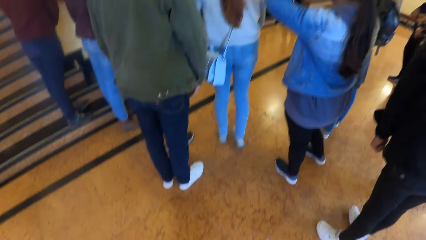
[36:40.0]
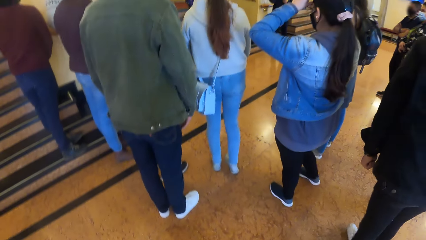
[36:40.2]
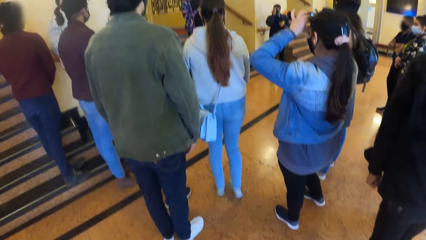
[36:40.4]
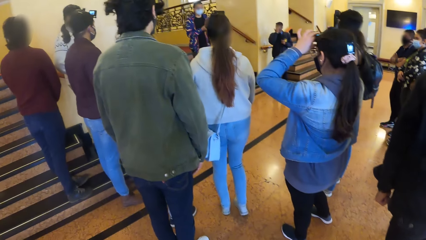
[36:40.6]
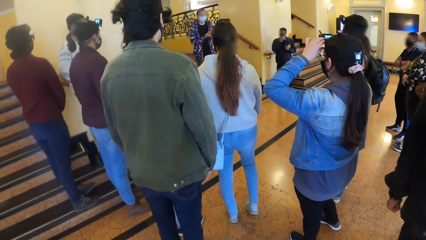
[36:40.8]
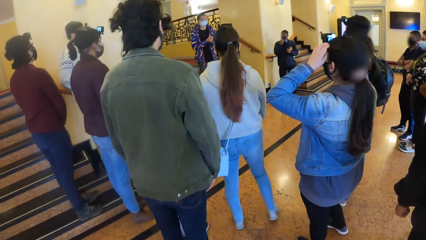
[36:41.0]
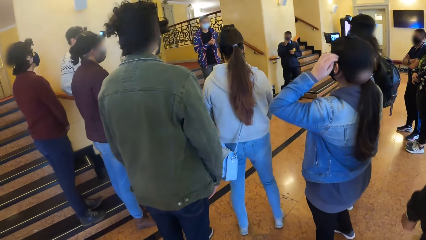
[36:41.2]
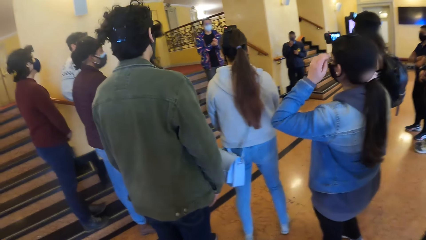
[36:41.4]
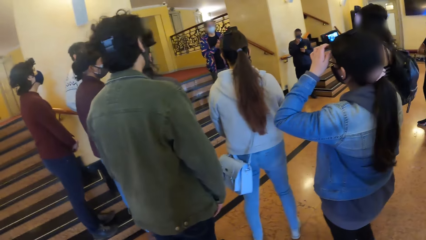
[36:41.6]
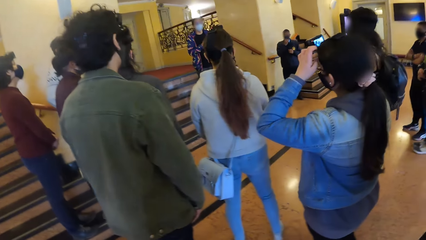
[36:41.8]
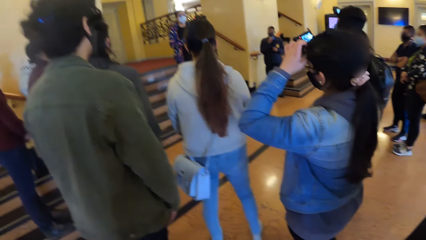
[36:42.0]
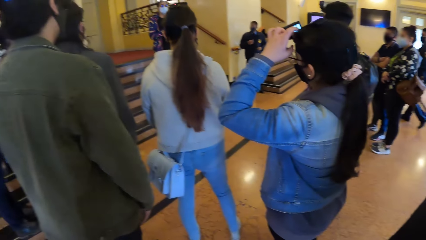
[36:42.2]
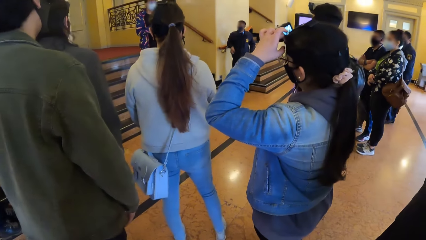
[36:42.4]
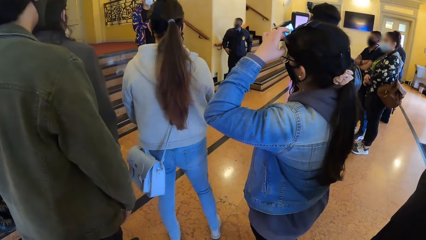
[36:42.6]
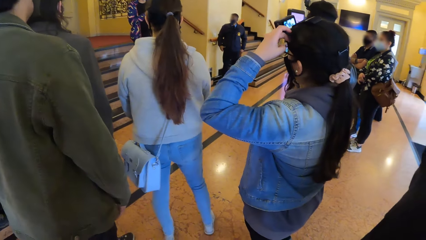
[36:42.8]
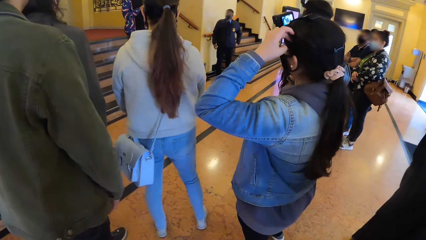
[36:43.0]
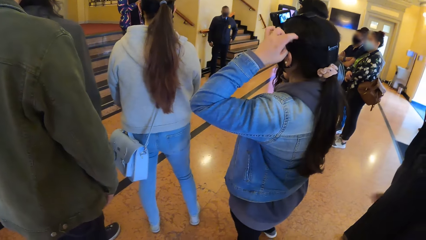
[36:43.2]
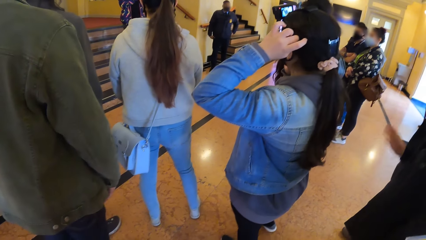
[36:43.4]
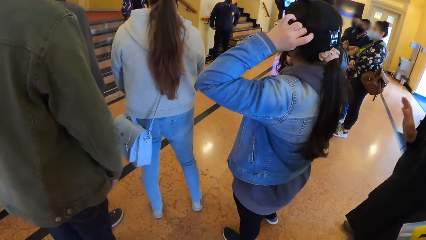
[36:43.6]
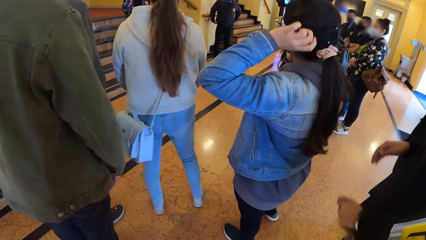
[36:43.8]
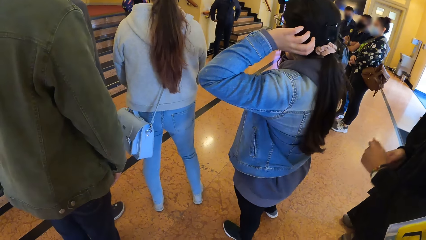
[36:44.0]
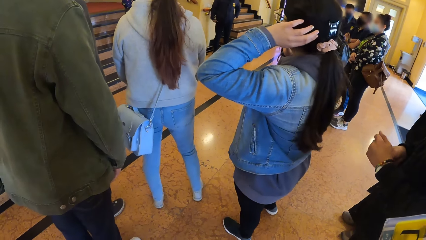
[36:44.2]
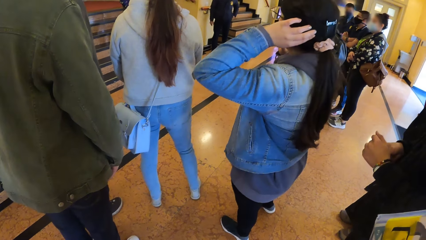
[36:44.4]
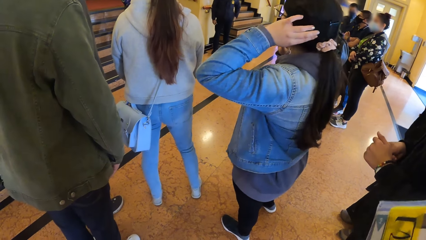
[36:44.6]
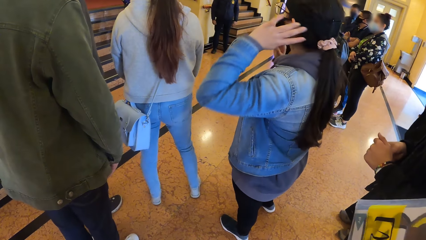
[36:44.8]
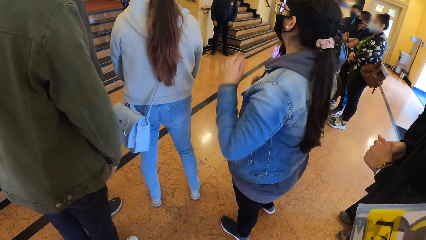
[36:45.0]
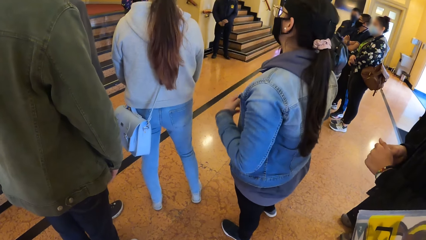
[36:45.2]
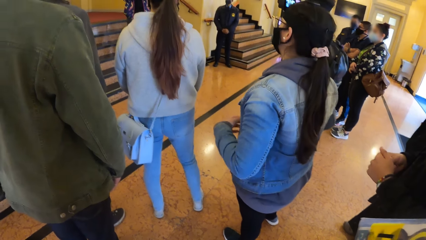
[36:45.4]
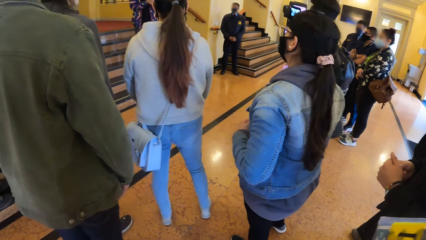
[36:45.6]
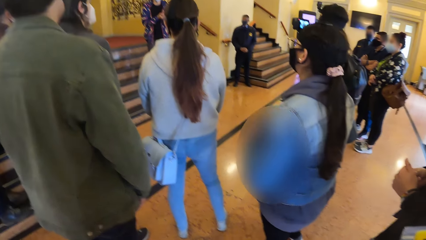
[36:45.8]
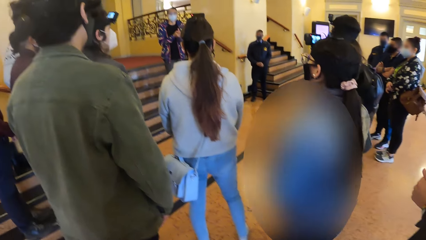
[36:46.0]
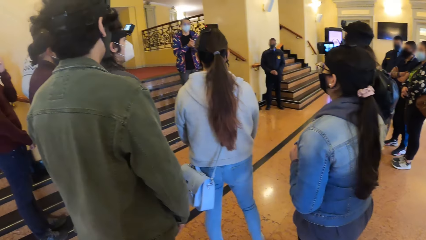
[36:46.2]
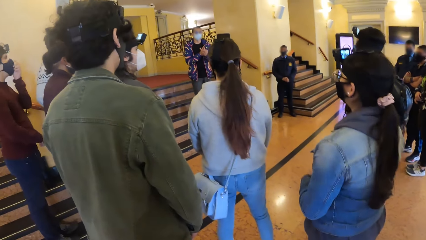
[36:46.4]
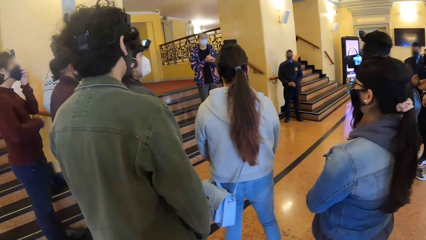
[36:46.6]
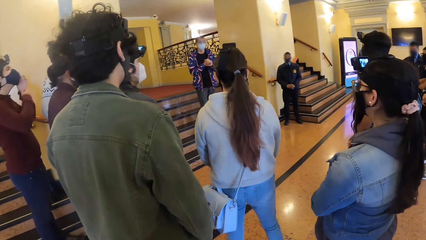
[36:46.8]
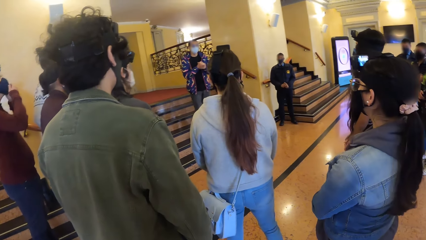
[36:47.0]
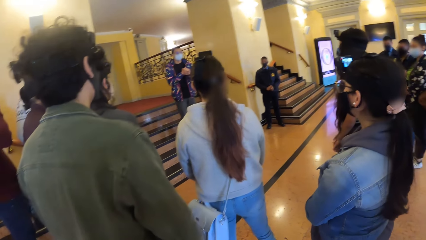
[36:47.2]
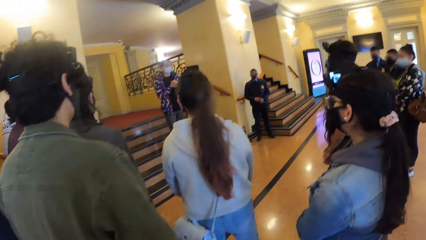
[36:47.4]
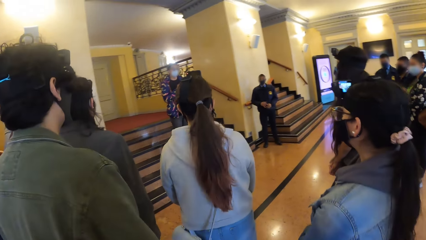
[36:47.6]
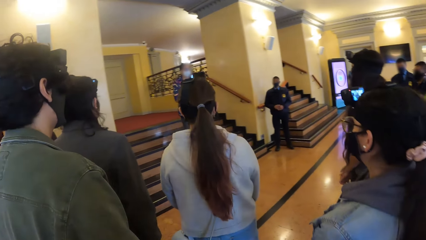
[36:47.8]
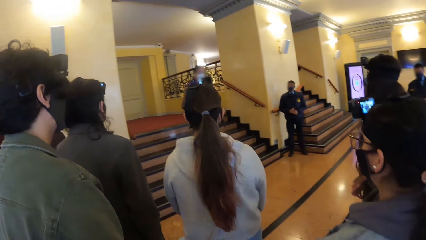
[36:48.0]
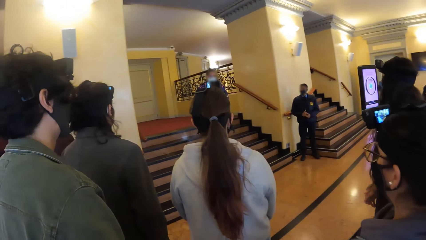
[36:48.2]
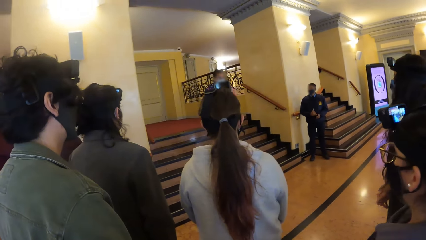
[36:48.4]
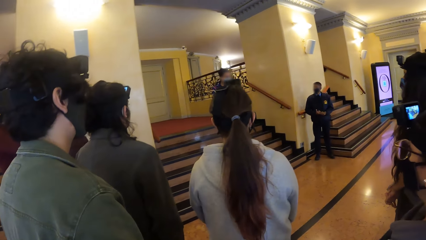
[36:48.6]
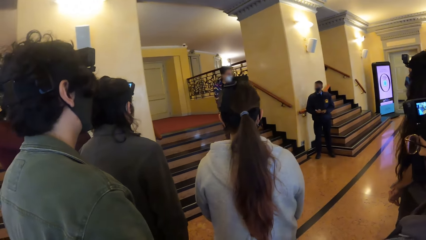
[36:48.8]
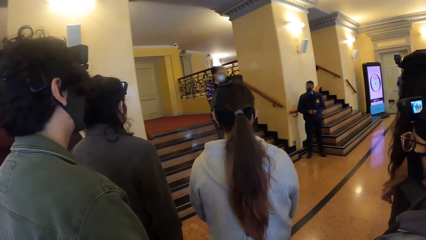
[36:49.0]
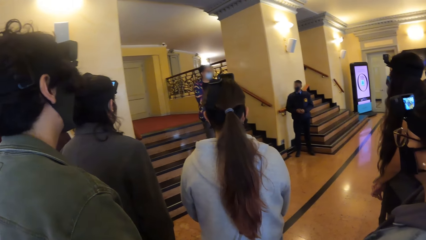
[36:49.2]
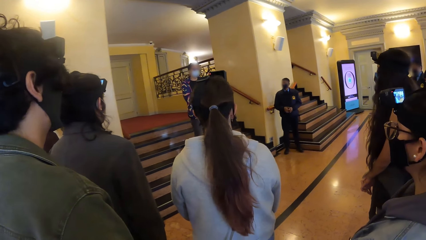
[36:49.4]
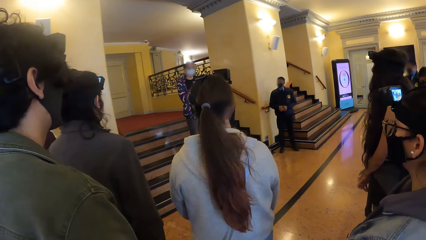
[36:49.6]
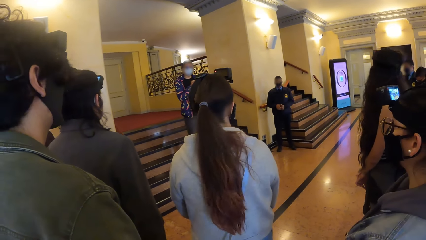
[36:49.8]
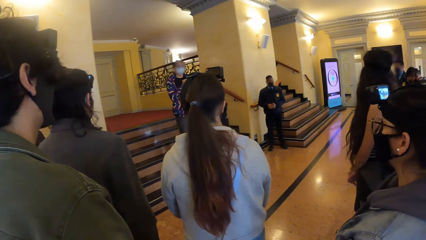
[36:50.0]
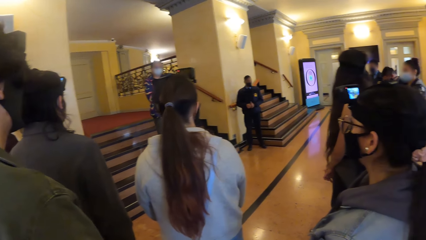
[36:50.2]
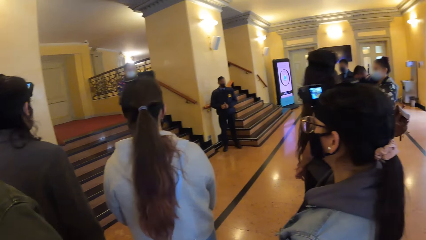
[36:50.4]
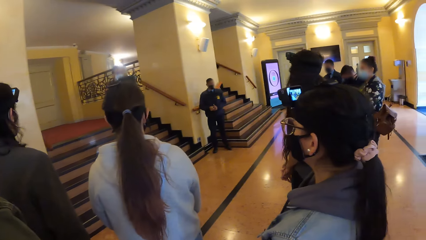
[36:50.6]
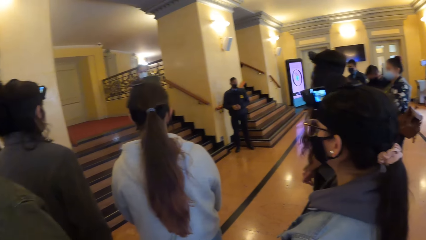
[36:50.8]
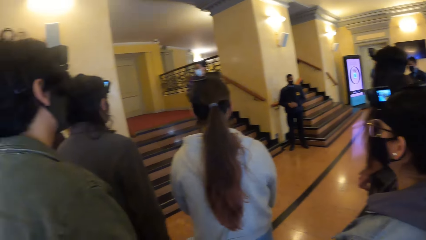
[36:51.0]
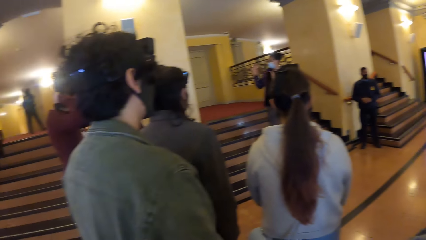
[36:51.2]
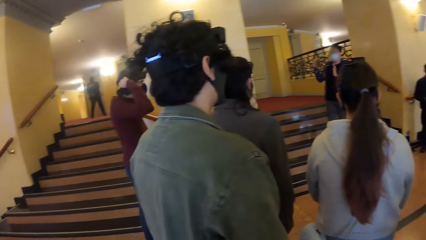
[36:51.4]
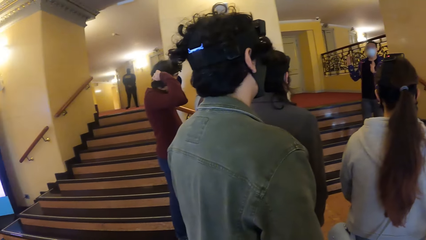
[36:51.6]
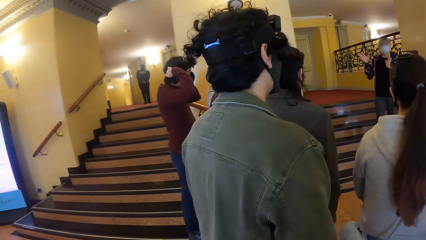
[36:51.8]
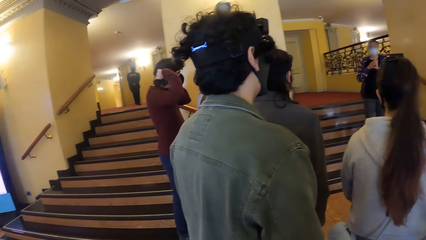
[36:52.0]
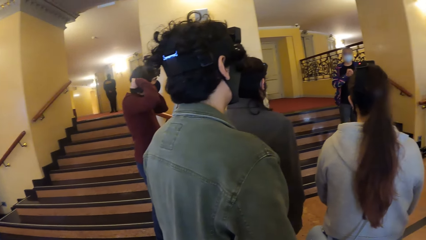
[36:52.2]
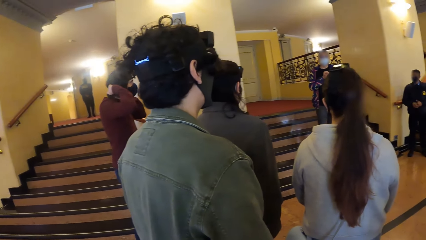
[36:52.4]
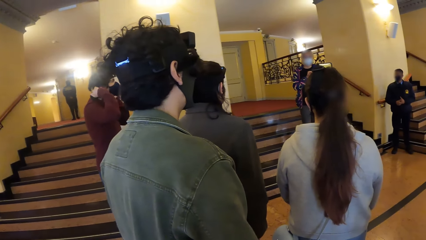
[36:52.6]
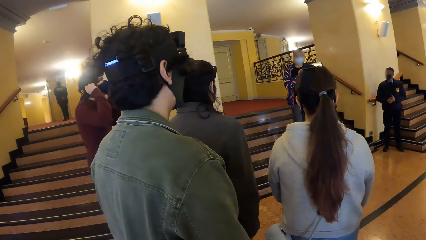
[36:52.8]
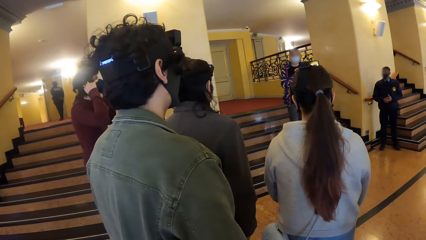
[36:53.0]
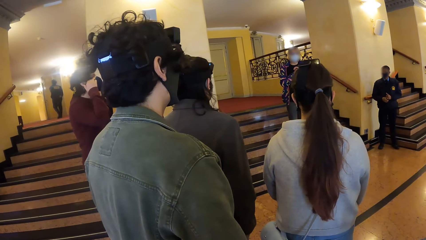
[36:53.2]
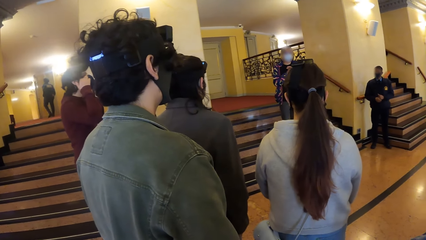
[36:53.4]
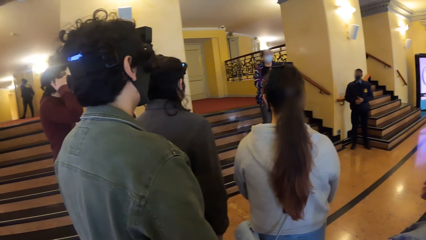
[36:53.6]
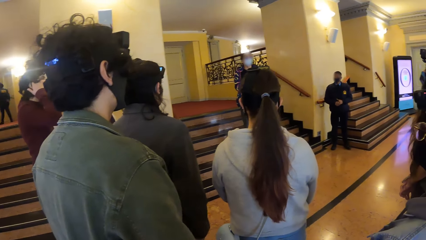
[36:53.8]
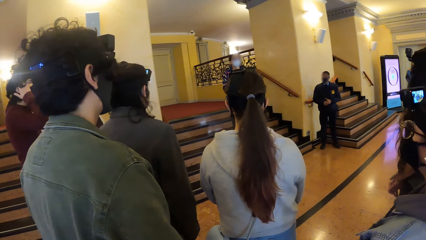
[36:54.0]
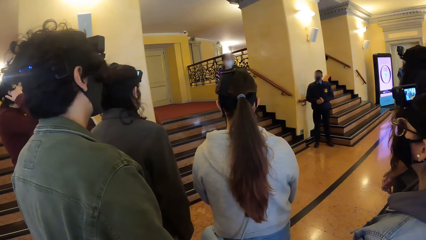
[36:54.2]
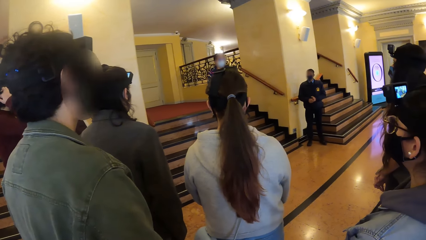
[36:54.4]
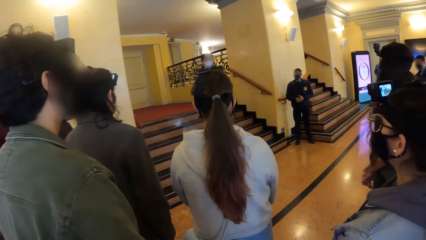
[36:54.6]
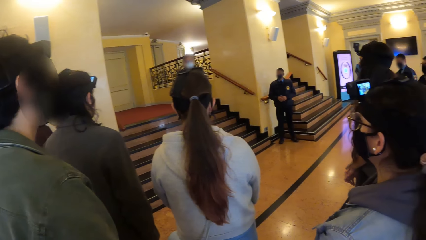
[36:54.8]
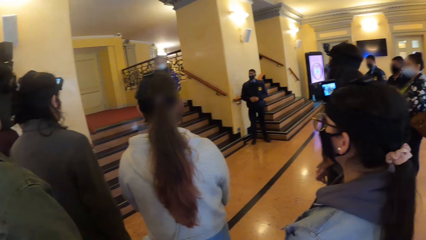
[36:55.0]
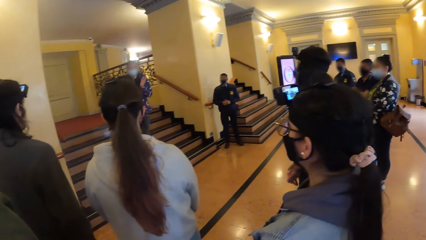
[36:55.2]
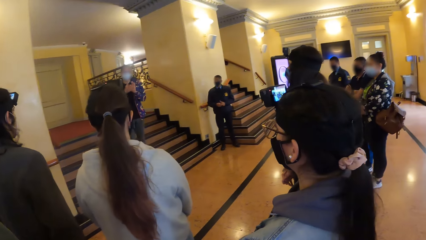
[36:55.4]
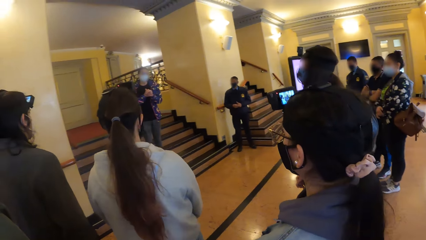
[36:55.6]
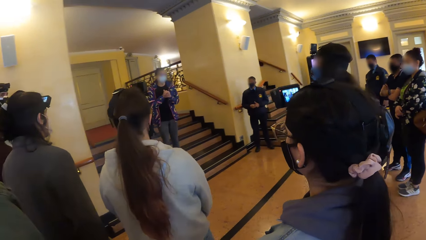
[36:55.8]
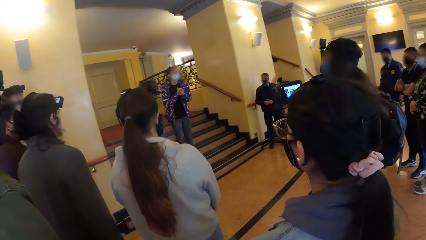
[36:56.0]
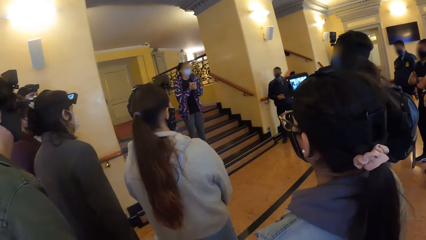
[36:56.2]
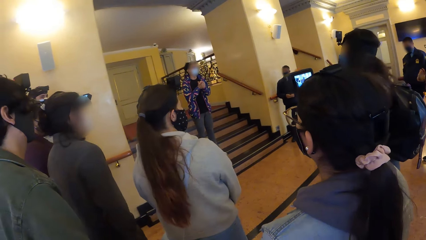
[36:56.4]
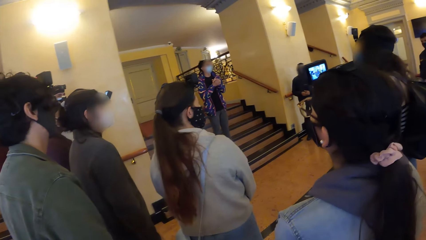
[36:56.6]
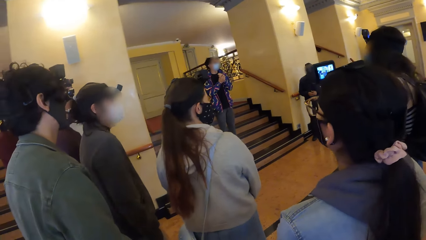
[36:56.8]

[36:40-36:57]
The woman touches her hair with her left hand. A man adjusts his face mask with his left hand. The man adjusts his face mask with his hands. The man adjusts a camera on his head with his hands.
